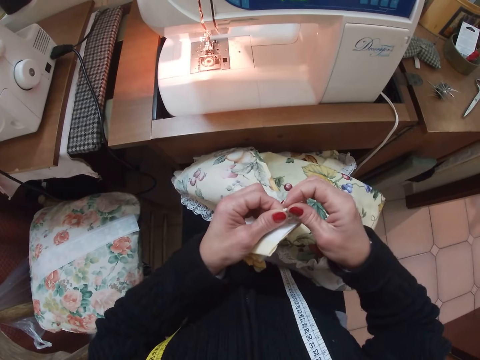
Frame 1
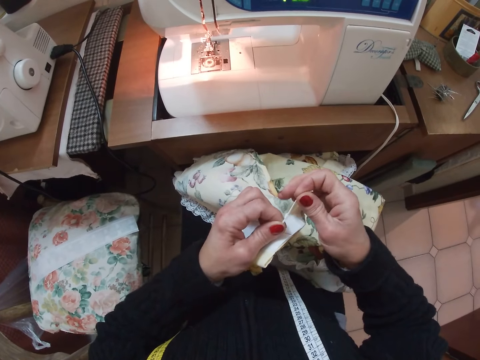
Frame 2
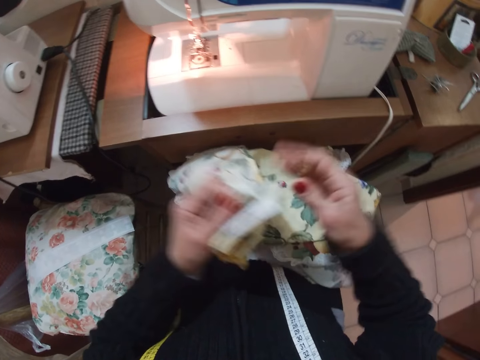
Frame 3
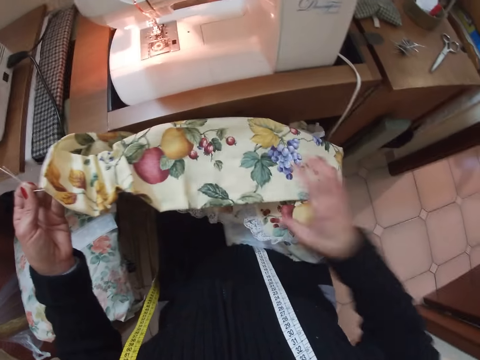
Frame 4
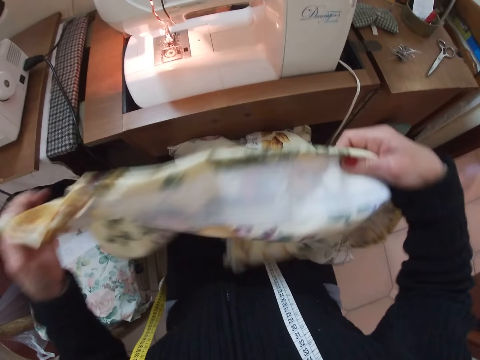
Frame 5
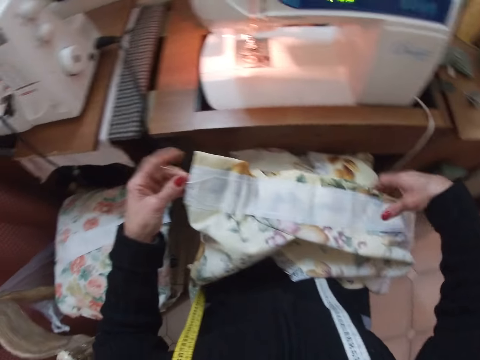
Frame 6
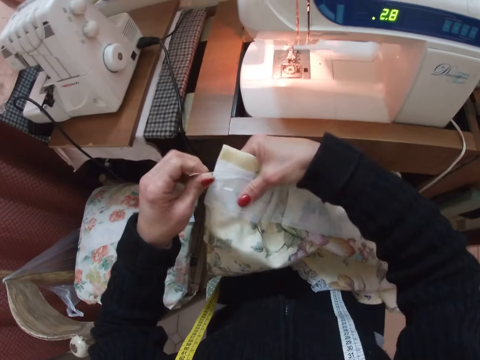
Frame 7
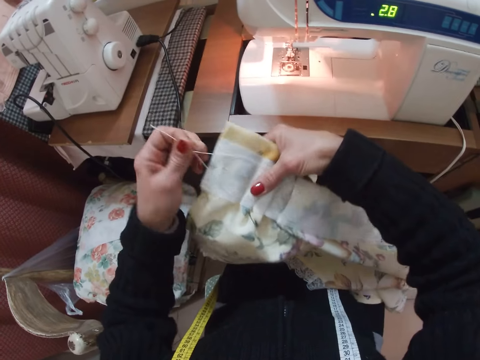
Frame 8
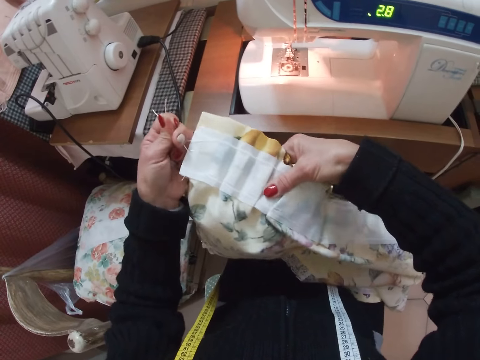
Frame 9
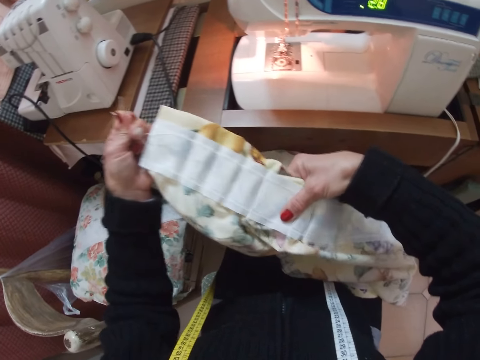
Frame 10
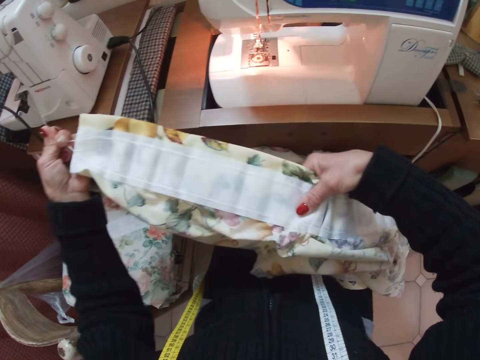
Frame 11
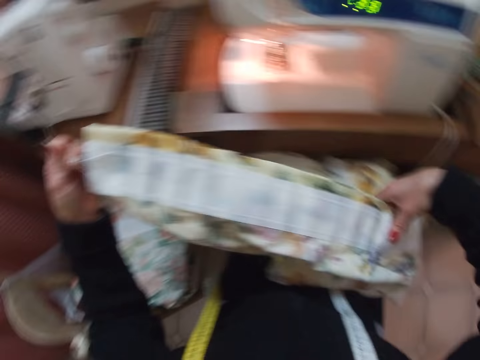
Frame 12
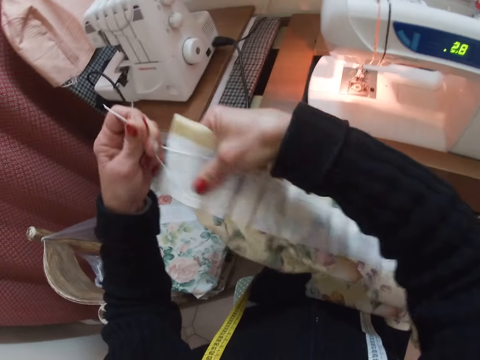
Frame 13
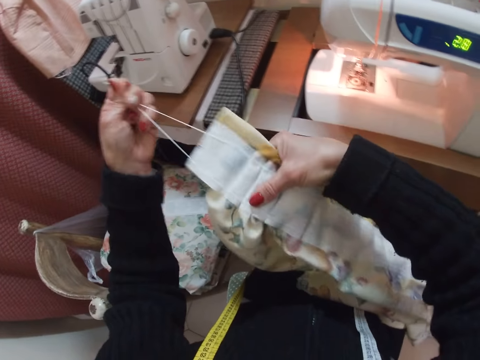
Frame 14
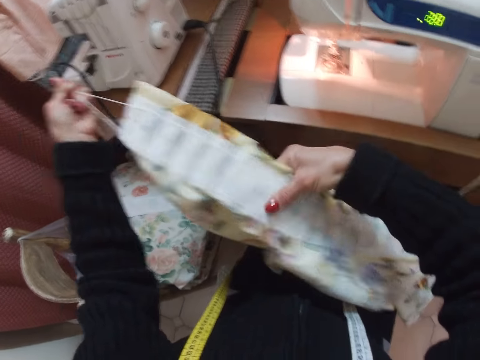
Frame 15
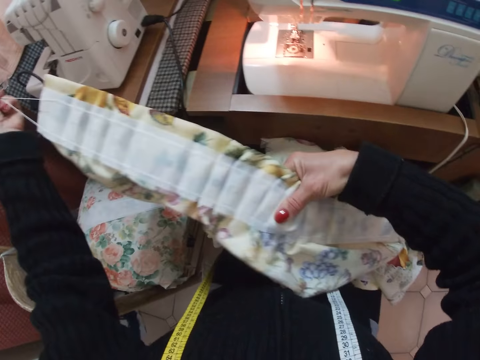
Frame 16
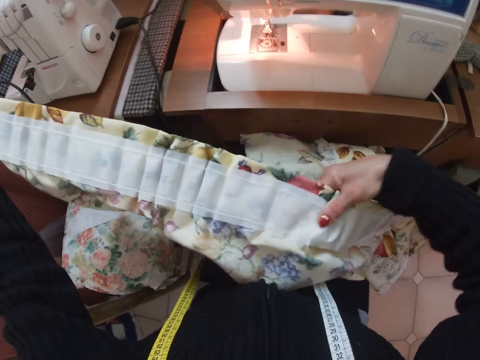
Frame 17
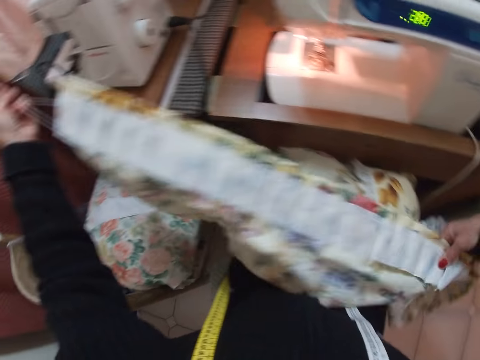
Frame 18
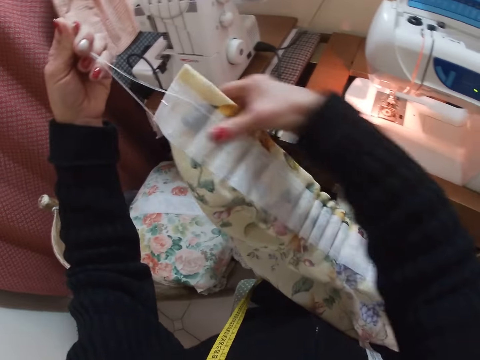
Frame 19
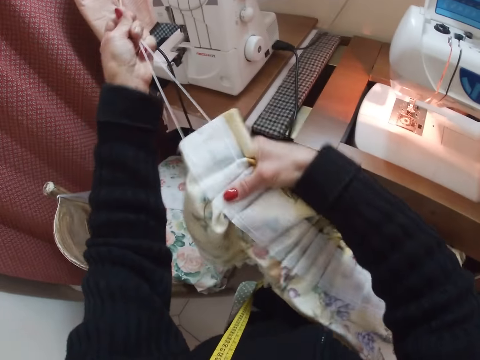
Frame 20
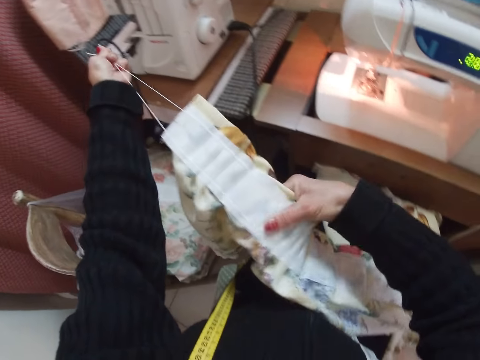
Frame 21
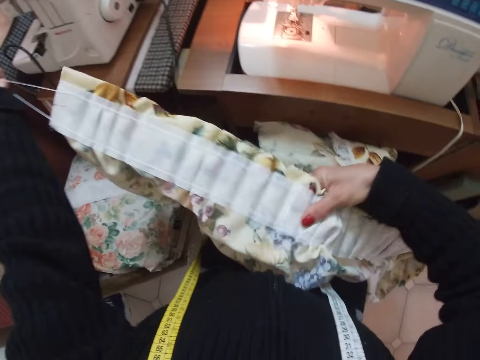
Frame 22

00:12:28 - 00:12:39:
The camera wearer turns the fabric upside down on her thighs. She pulls the threads from the fabric with her left hand. She adjusts the pleating of the fabric with her right hand. She pulls the thread. She adjusts the cloth.

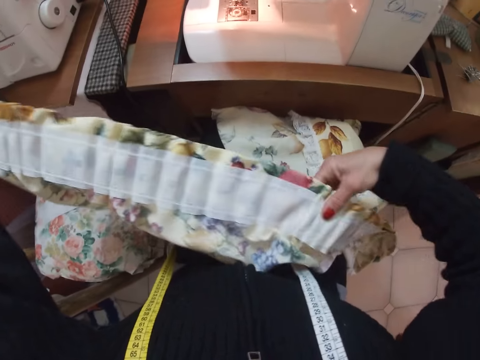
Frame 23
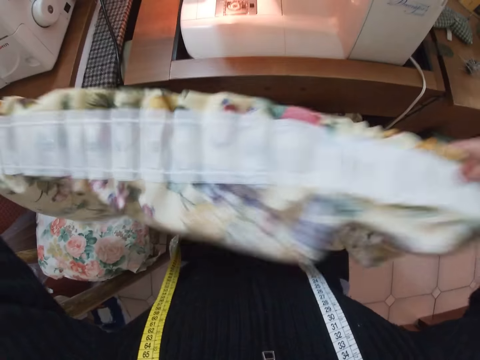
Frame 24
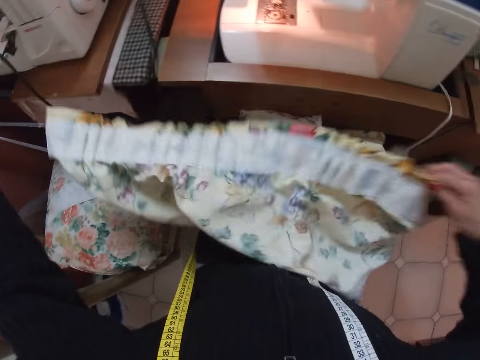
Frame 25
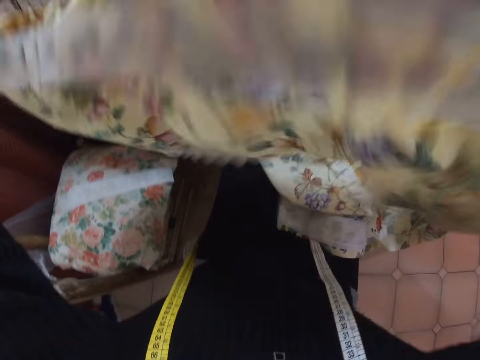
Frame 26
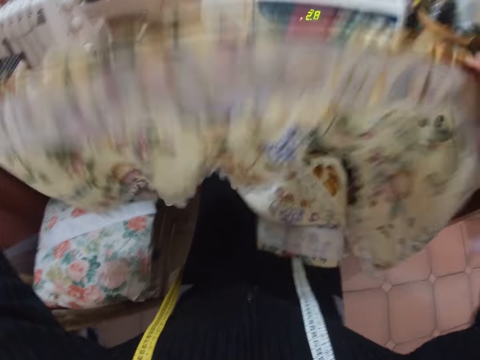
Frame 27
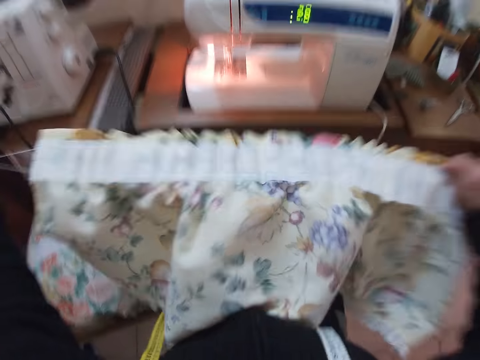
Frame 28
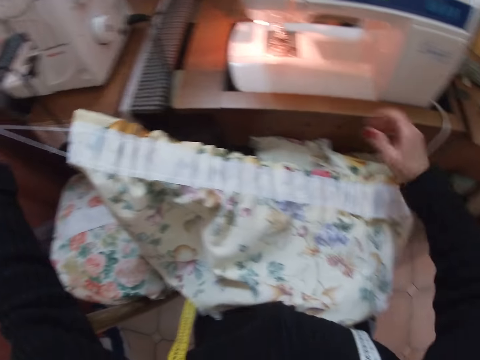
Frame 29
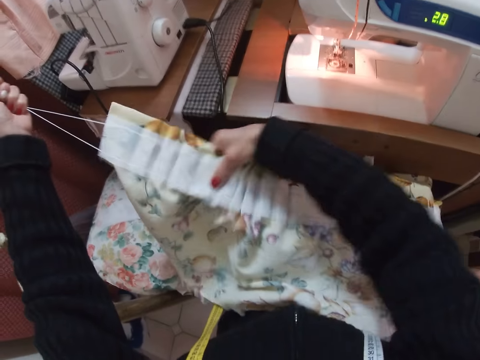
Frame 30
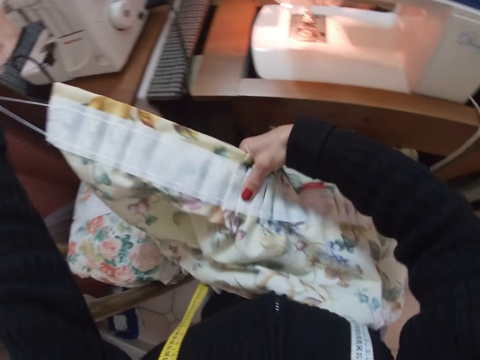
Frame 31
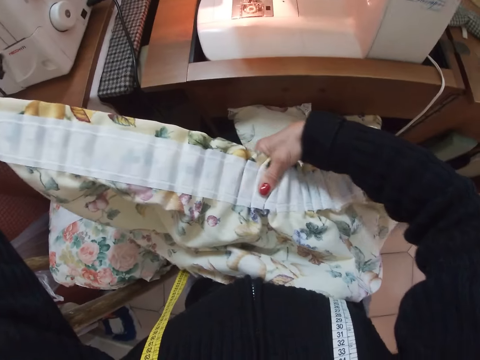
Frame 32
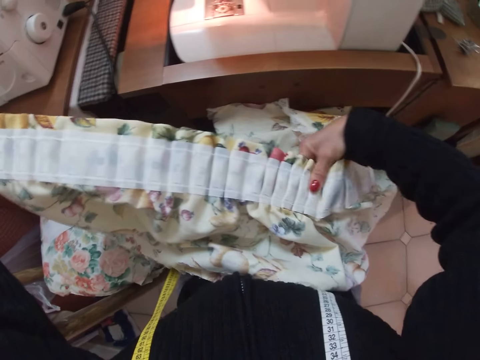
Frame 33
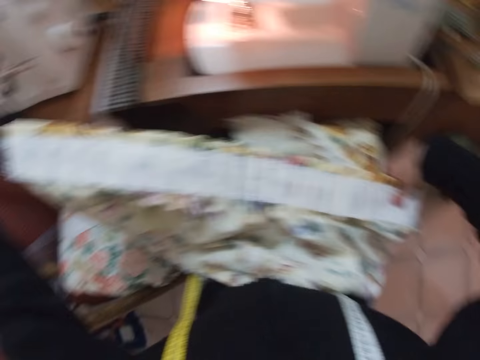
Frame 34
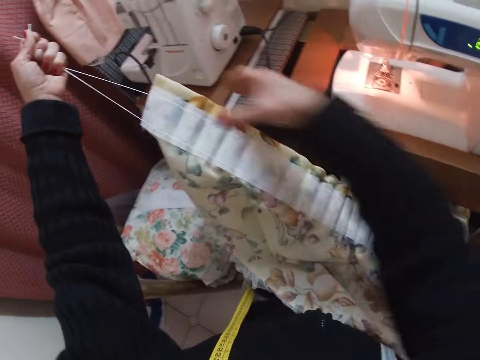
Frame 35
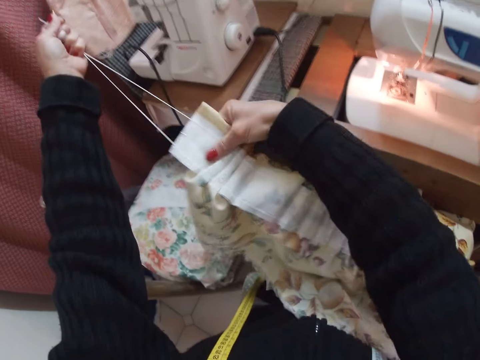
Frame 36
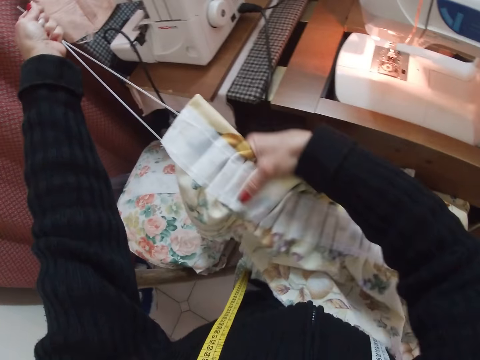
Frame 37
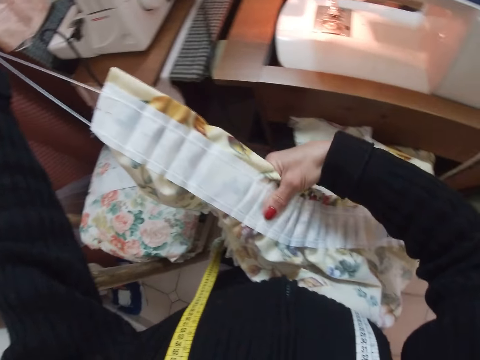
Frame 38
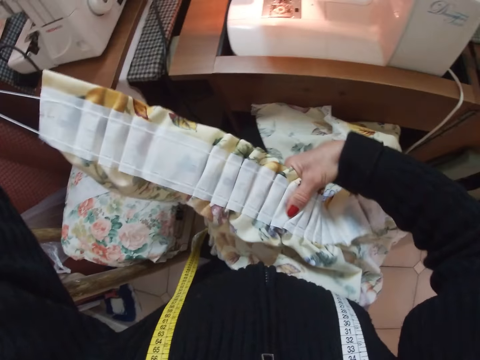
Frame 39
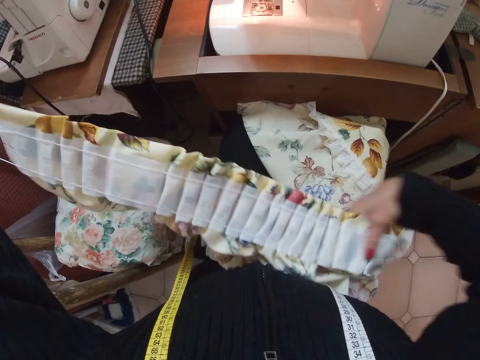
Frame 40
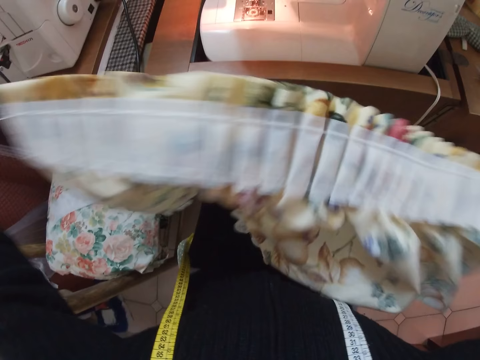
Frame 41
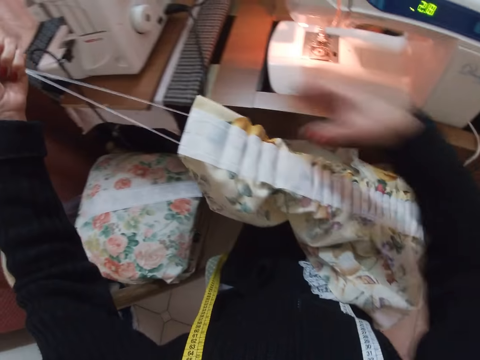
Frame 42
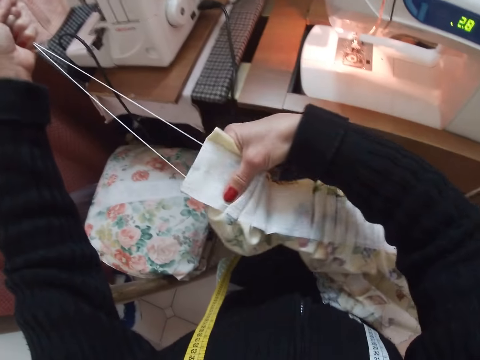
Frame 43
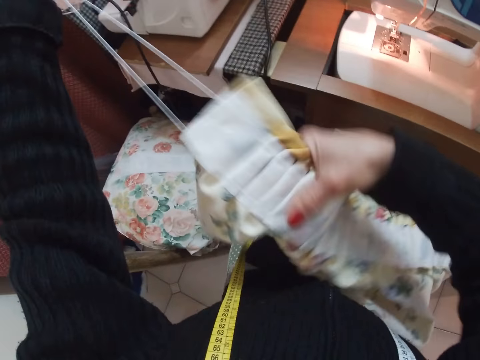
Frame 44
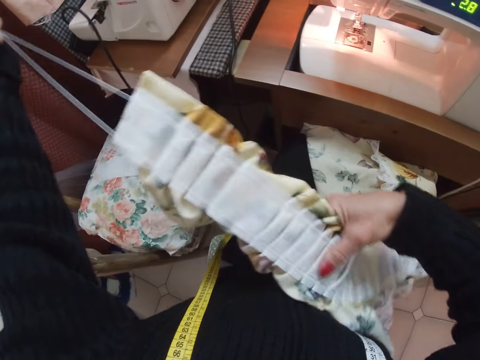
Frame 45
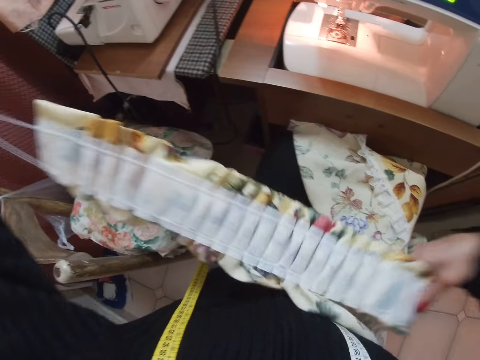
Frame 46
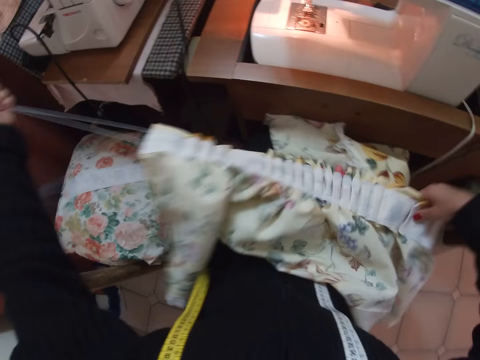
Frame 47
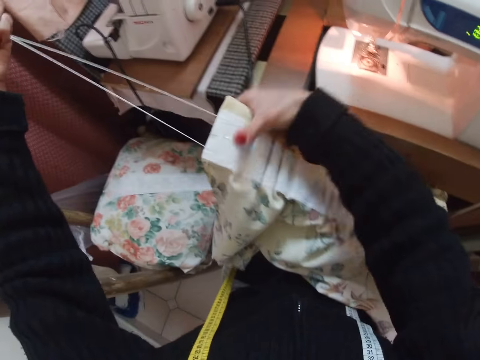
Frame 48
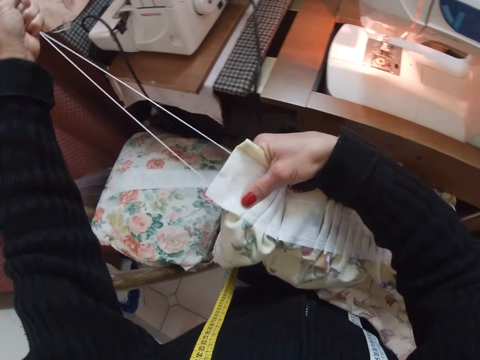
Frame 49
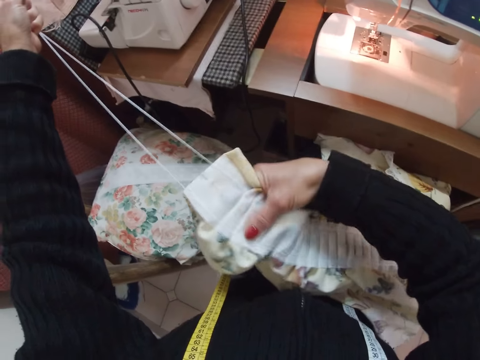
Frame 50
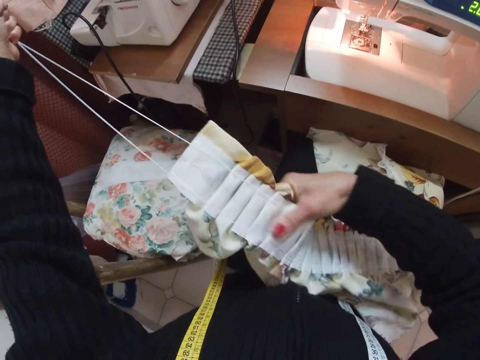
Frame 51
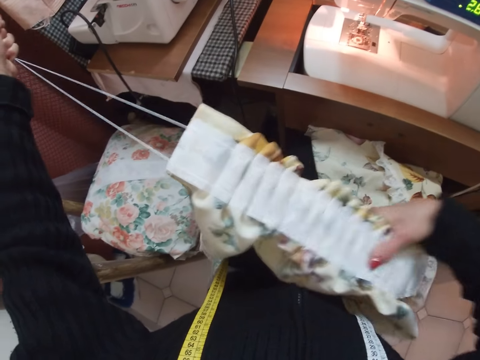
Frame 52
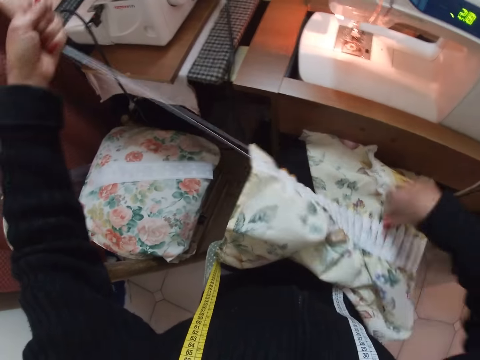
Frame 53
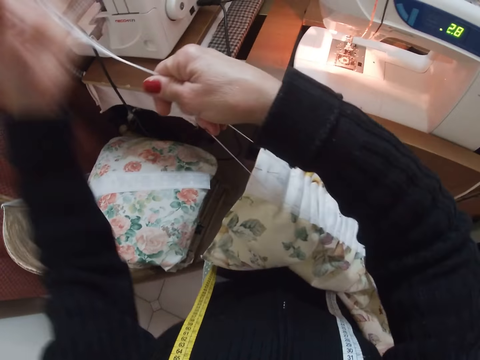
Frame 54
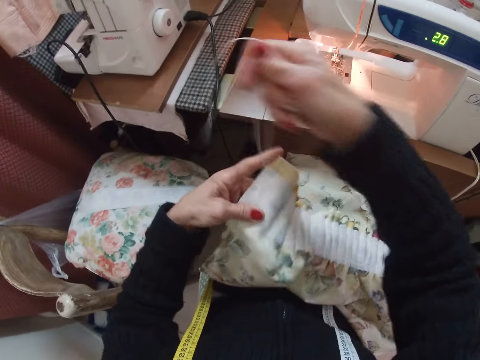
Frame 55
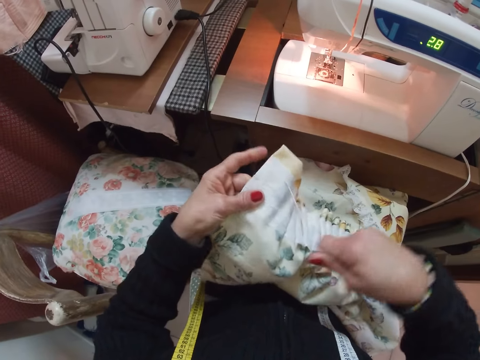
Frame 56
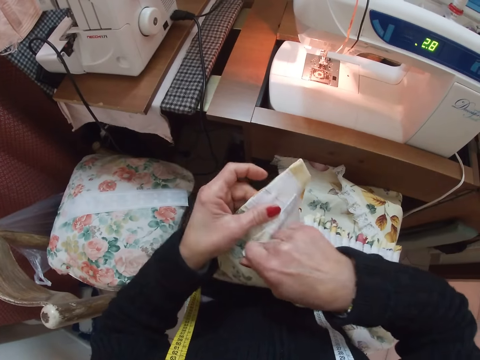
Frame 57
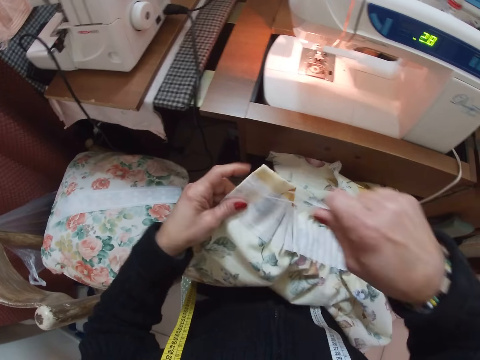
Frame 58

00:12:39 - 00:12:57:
The camera wearer shakes the fabric. She places the fabric on her thighs. She adjusts the pleating of the fabric with her right hand. She pulls the threads from the fabric with her left hand. She holds the threads from the fabric with her right hand. She pulls the thread.
